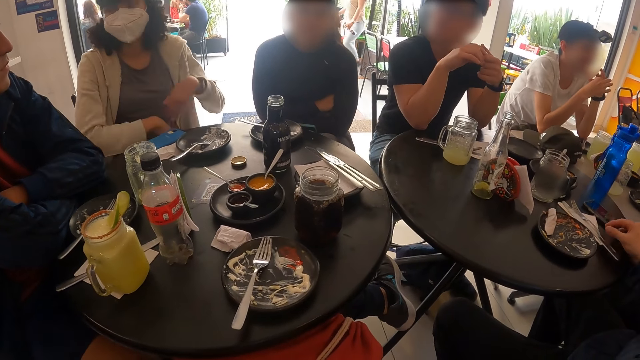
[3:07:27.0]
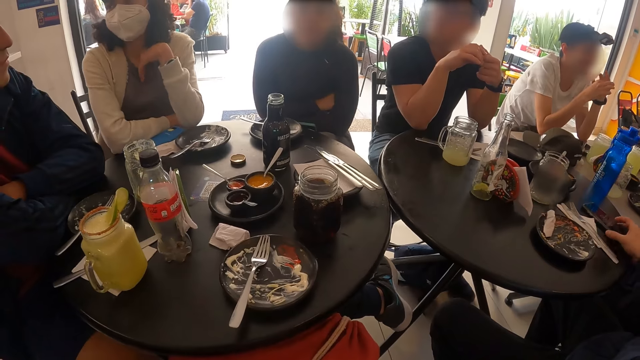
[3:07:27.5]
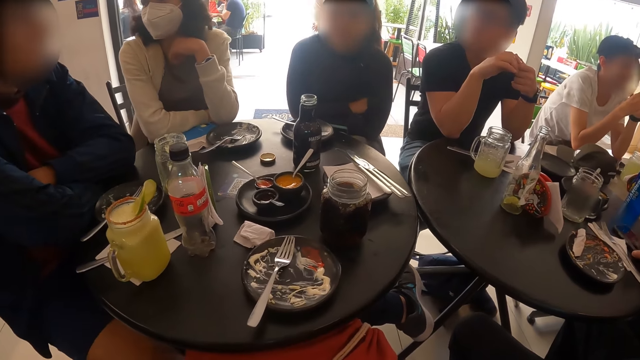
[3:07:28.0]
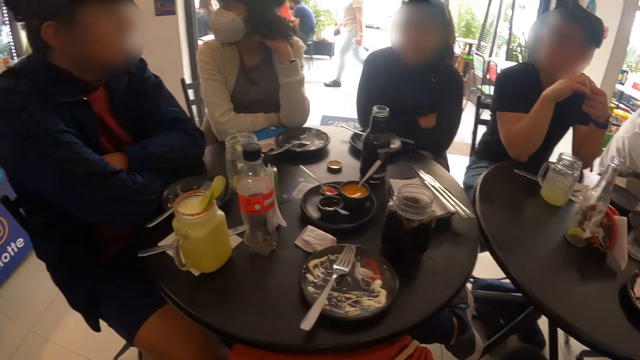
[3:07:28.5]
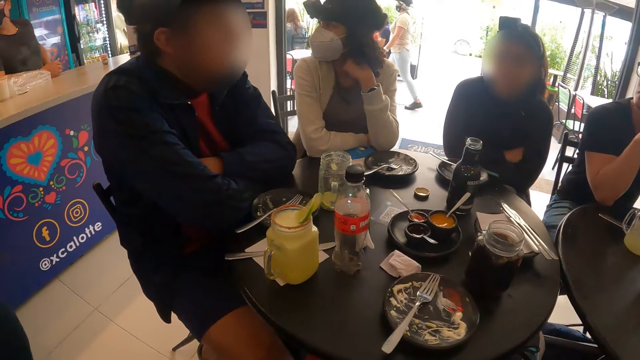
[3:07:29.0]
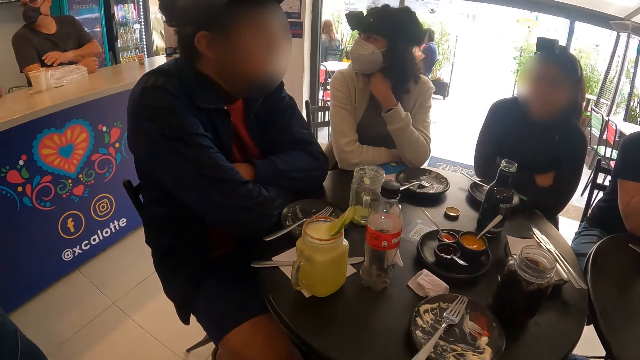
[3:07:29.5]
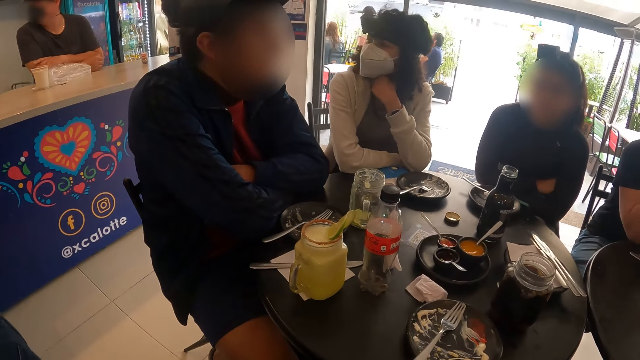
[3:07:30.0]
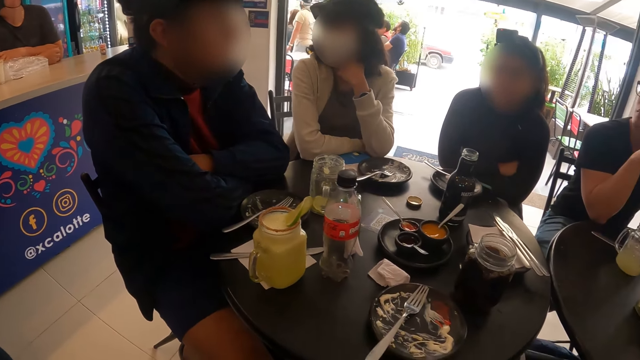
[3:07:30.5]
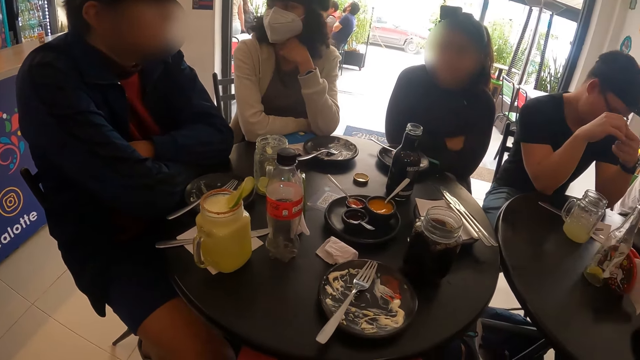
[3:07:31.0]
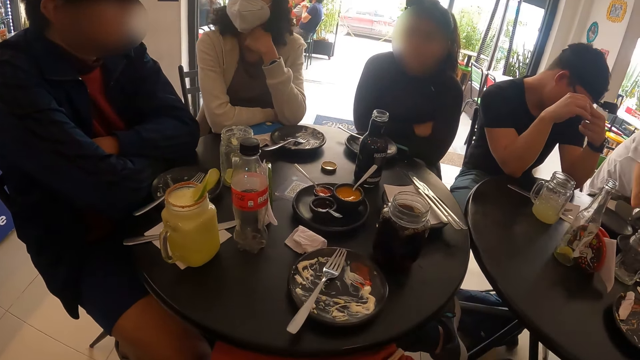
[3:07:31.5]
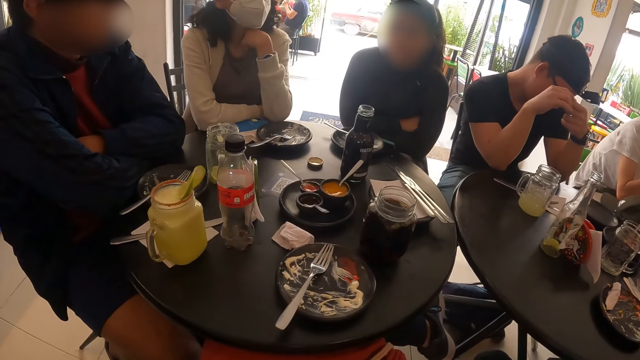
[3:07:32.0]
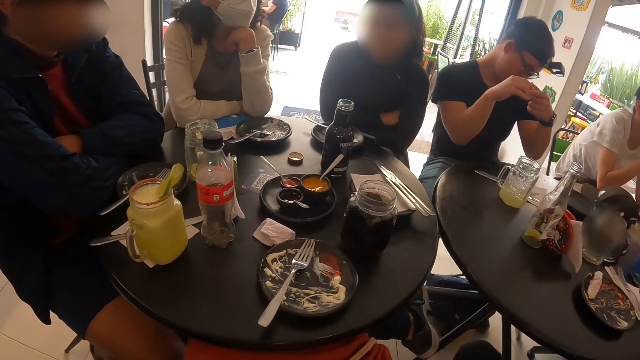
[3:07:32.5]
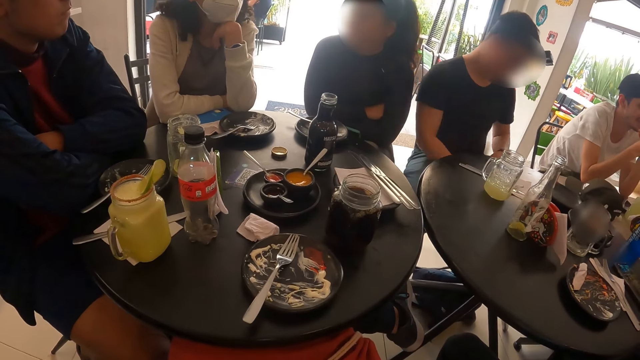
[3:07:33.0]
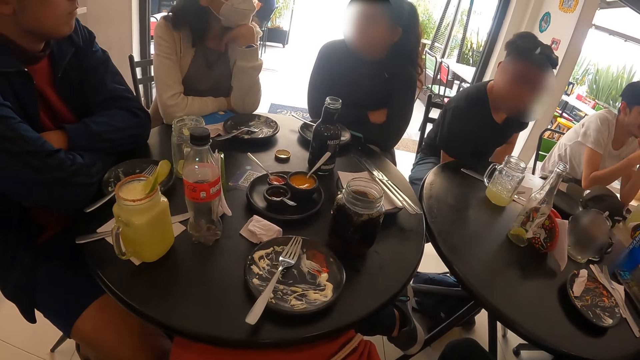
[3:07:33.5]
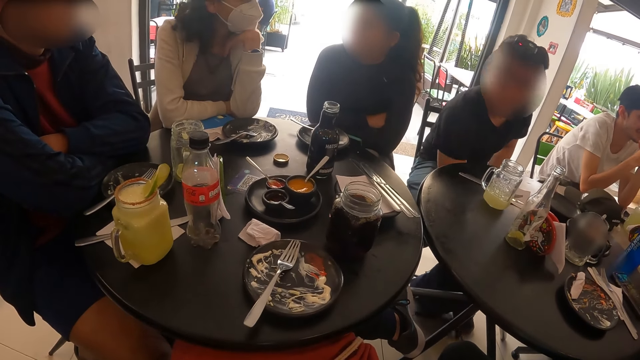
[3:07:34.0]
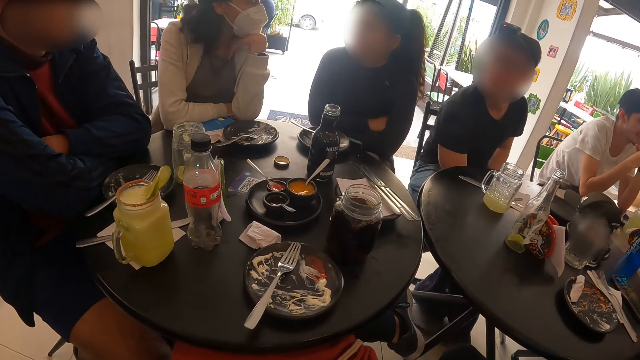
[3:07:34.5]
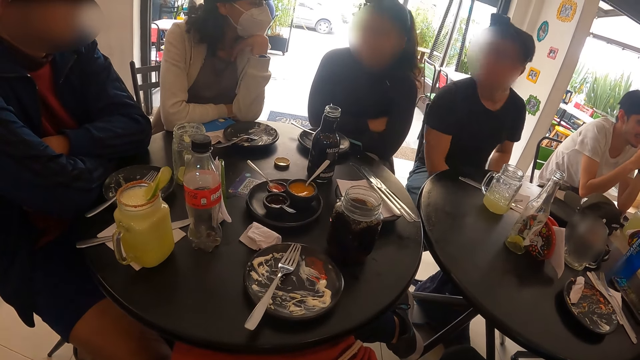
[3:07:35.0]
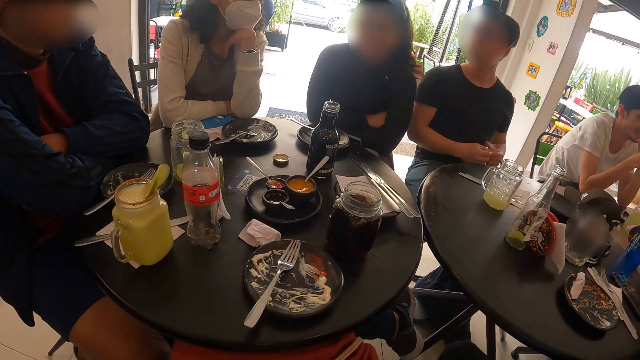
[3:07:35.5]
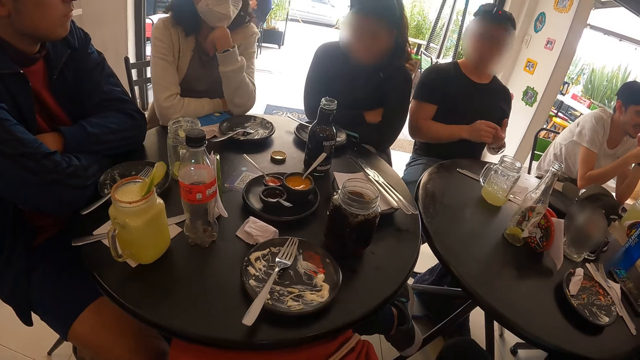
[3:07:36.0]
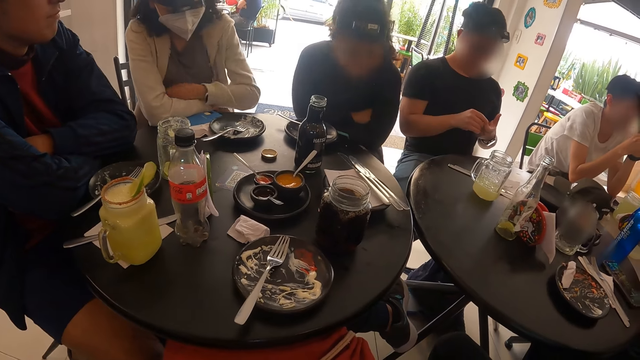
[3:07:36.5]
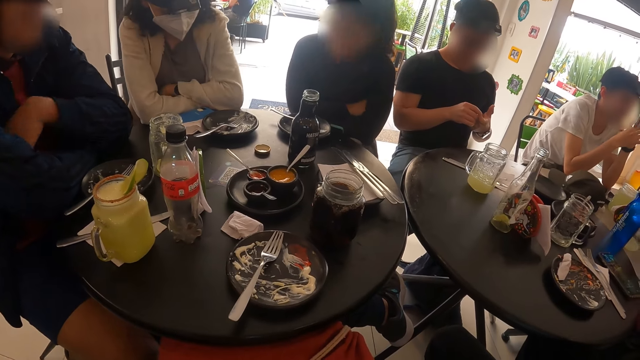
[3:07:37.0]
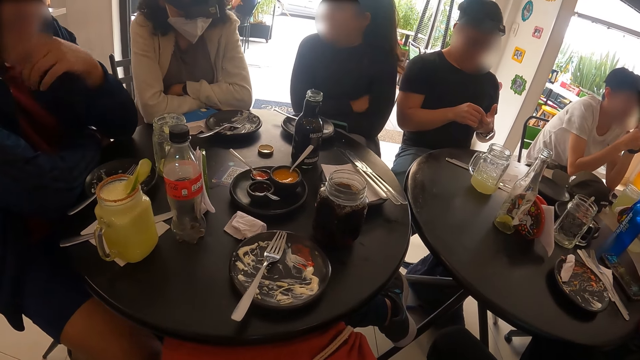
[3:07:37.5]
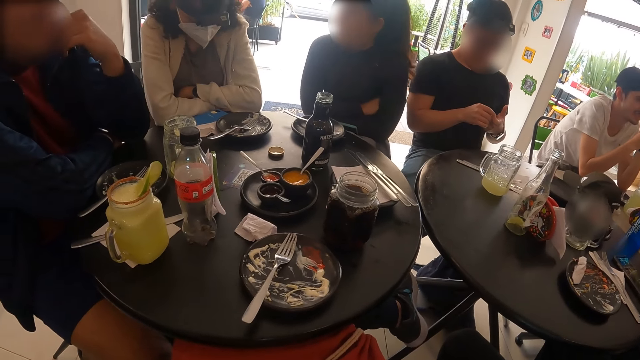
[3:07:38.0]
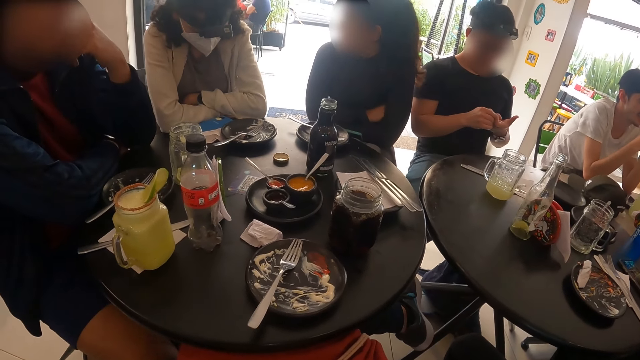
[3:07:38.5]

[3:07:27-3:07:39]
A man picks a phone on the table with his right hand. The camera wearer looks around. Another man adjusts a bag on the floor with his right hand.

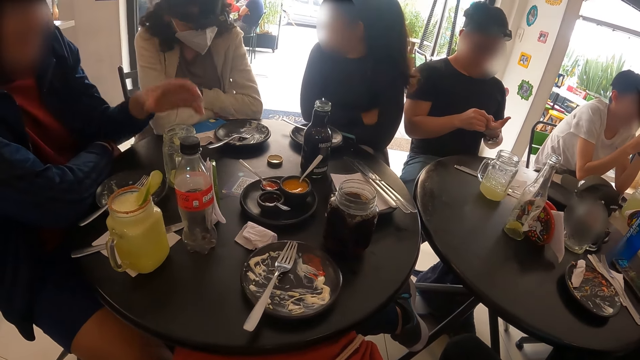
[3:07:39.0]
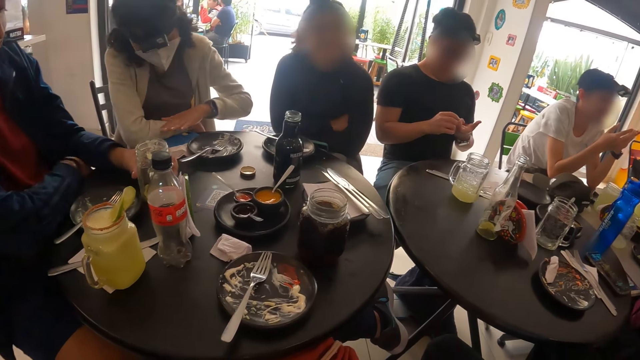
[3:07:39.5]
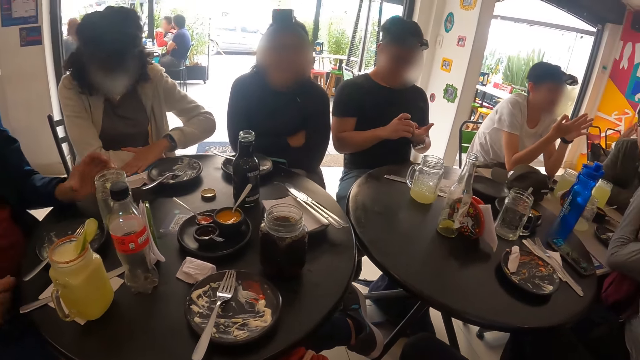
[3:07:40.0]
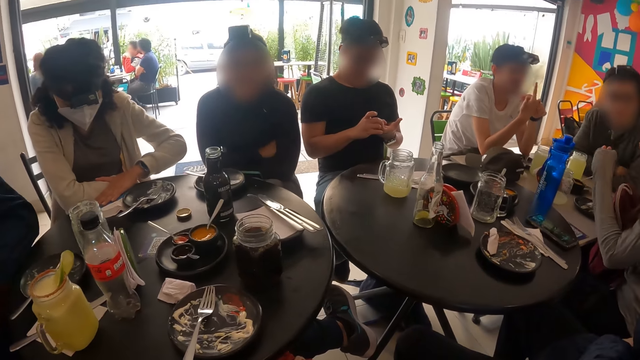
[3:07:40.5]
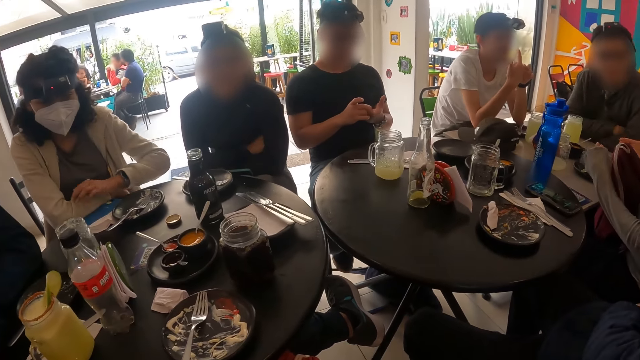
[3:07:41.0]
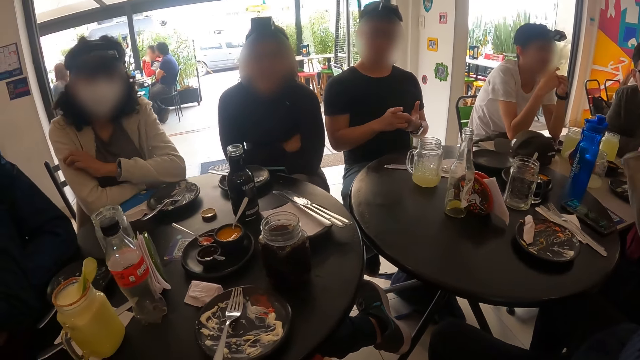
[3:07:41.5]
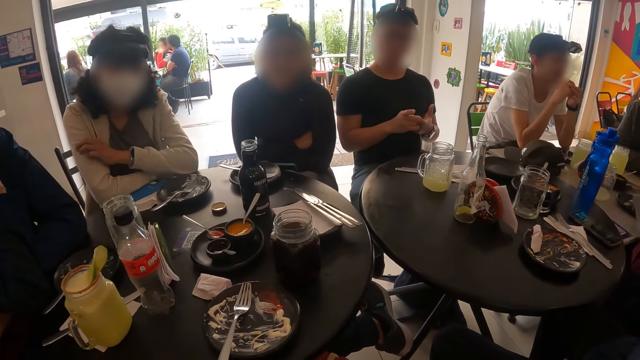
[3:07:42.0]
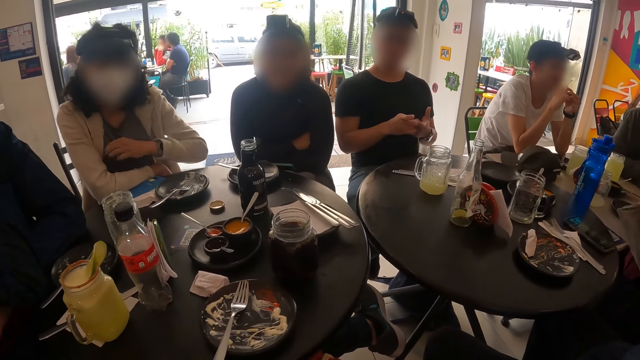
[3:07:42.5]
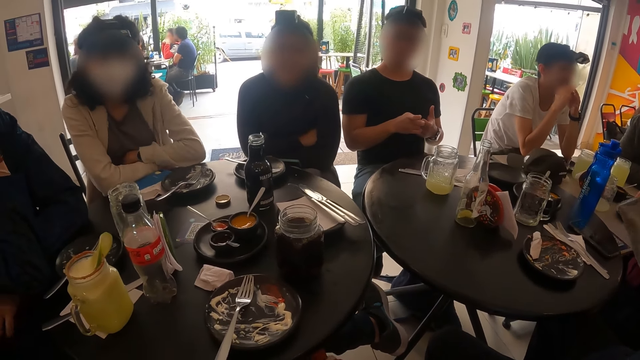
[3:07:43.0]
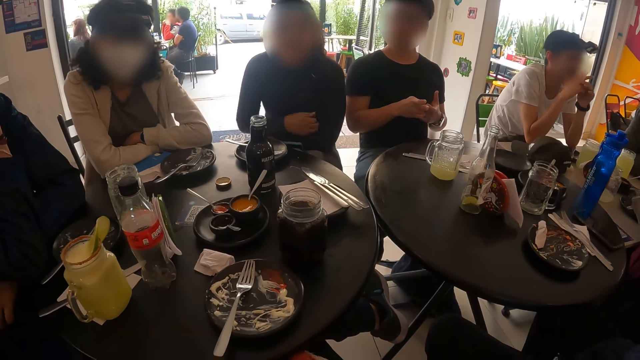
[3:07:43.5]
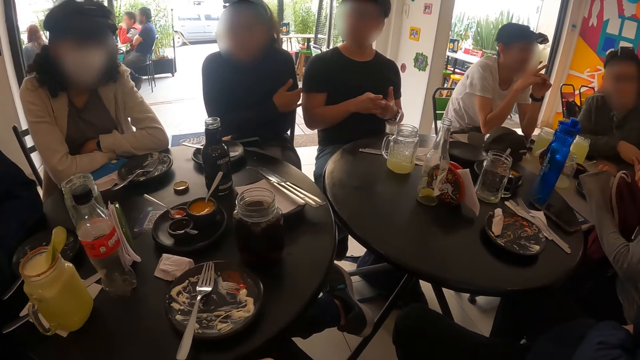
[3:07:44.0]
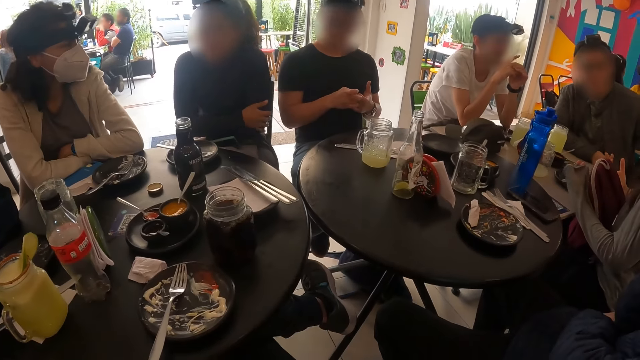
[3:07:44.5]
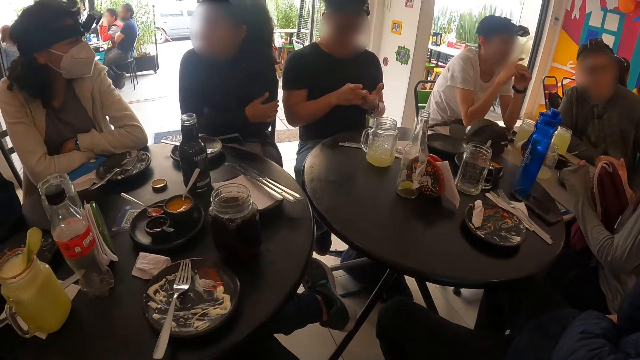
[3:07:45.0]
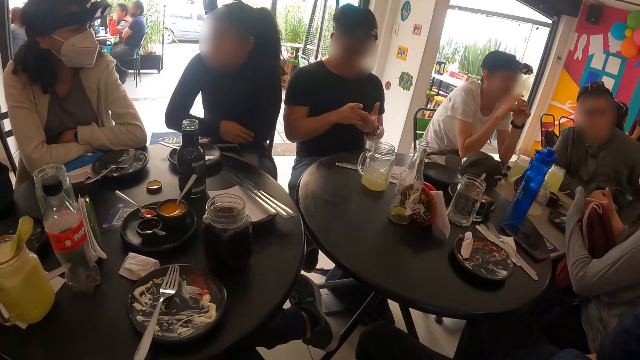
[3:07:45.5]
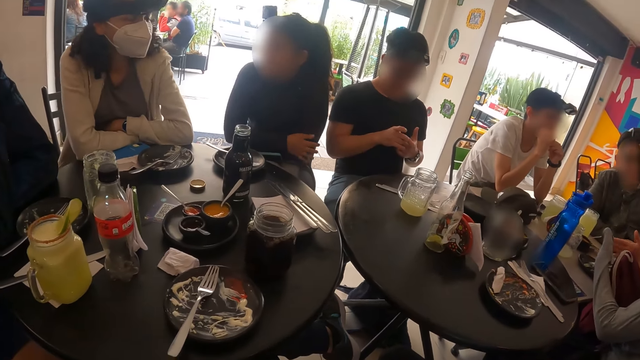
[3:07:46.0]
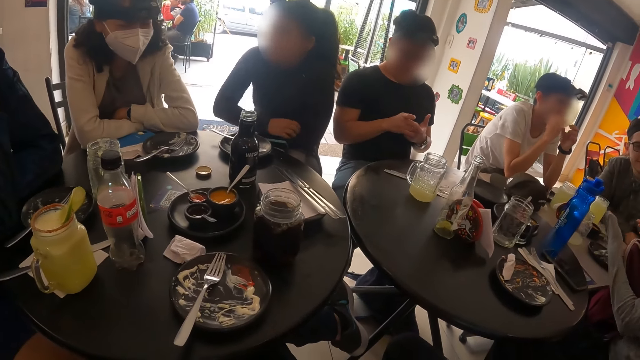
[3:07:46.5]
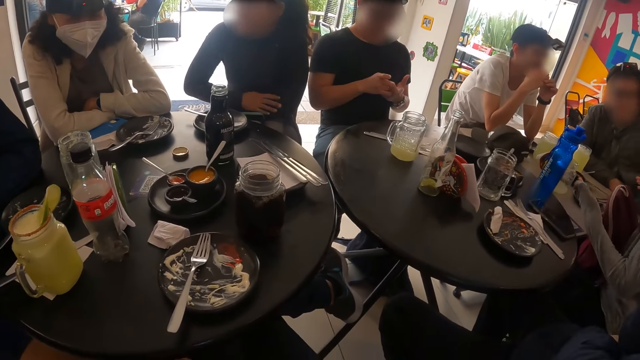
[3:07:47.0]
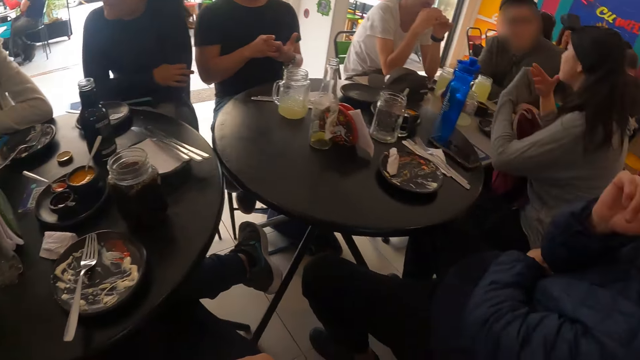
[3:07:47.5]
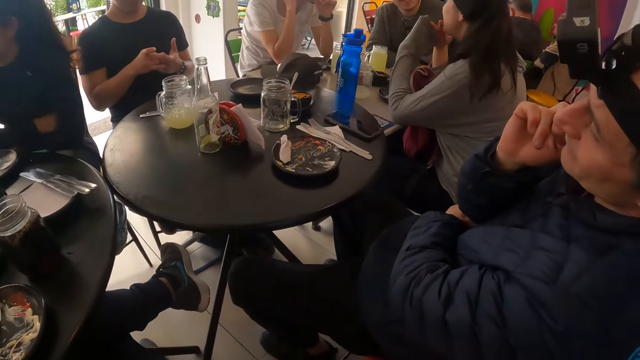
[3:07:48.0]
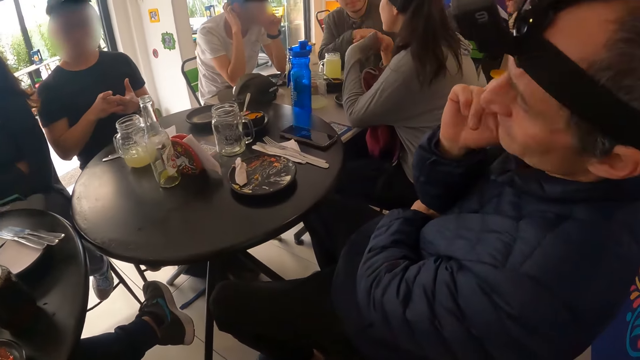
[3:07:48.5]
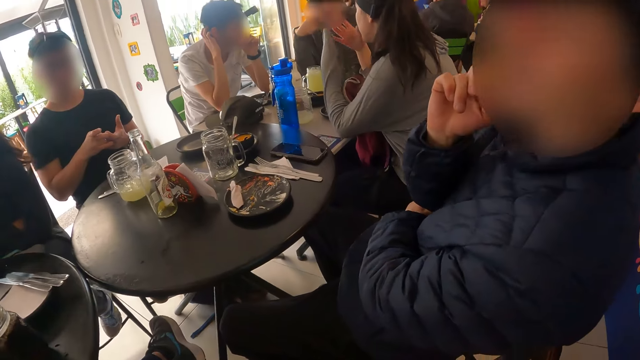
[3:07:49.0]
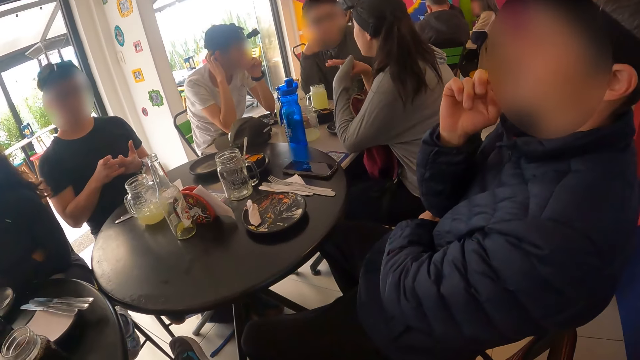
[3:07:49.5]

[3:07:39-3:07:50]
The woman rubs her left arm with her right hand.
